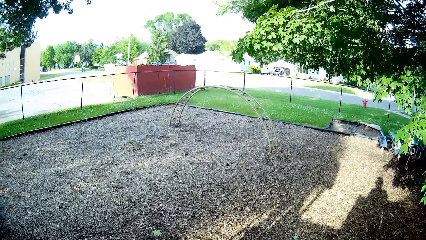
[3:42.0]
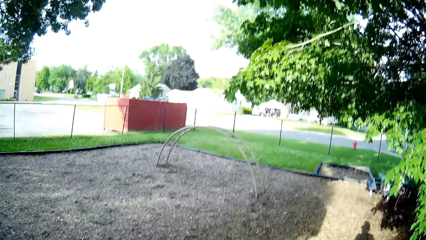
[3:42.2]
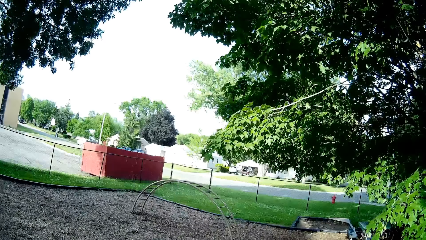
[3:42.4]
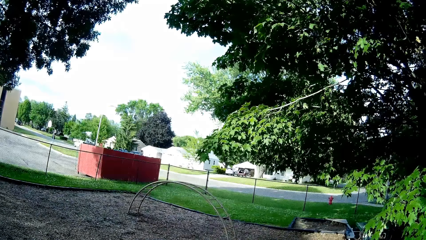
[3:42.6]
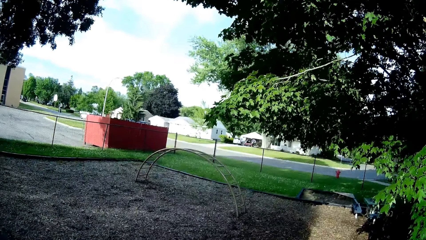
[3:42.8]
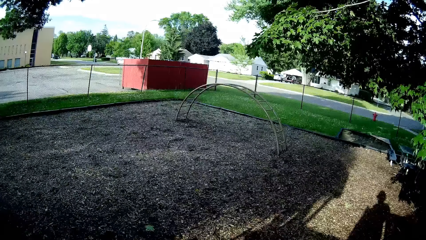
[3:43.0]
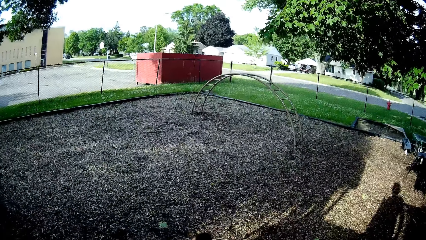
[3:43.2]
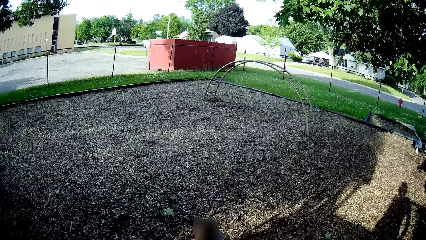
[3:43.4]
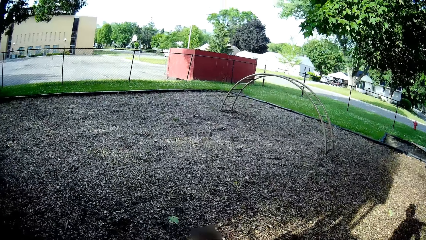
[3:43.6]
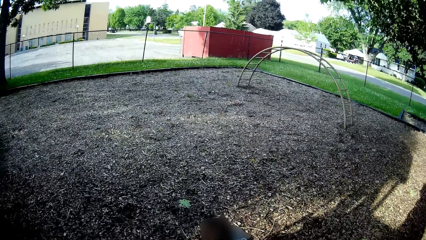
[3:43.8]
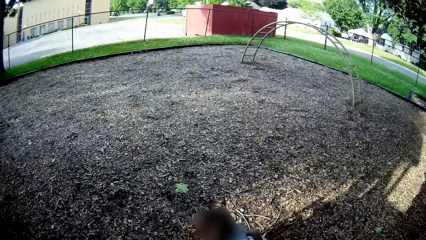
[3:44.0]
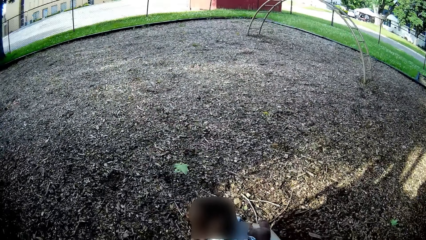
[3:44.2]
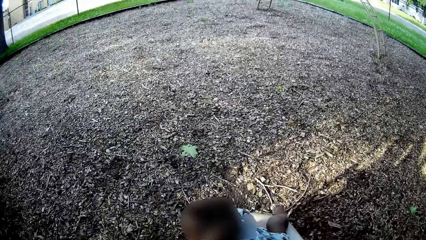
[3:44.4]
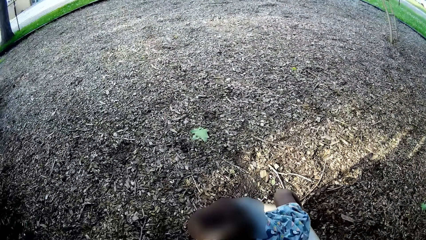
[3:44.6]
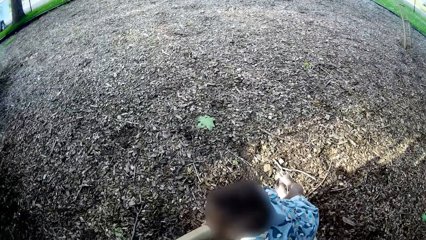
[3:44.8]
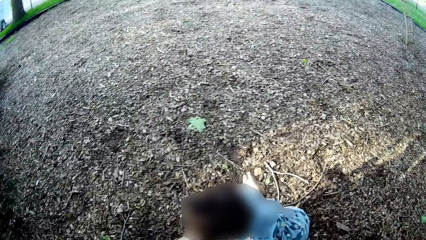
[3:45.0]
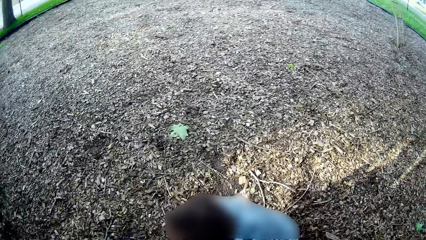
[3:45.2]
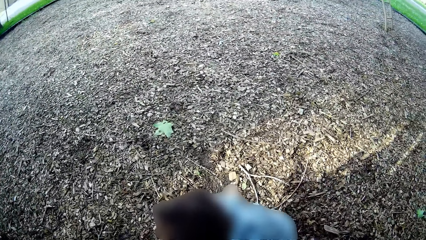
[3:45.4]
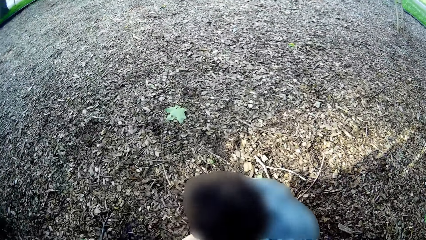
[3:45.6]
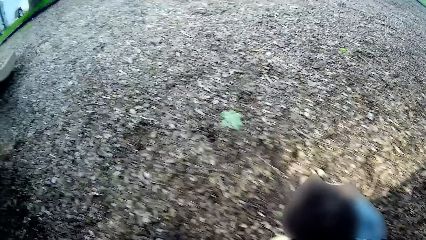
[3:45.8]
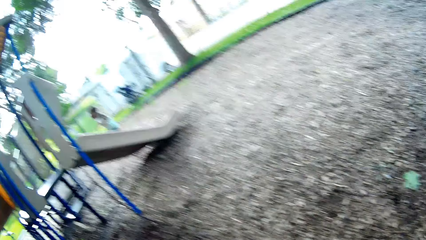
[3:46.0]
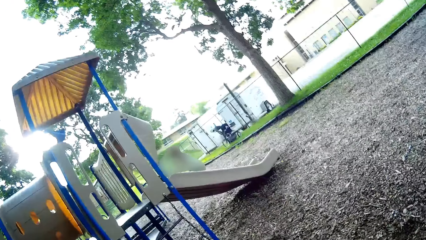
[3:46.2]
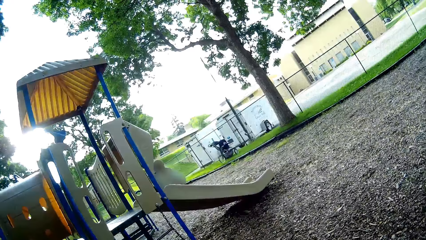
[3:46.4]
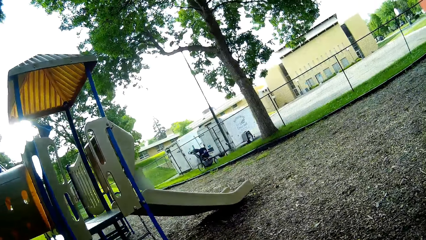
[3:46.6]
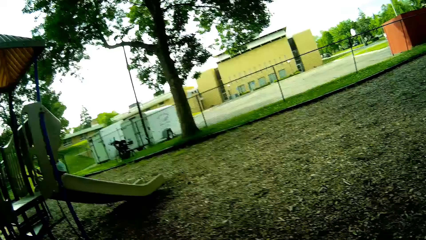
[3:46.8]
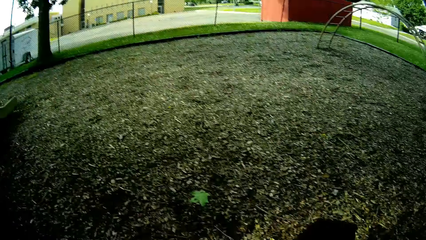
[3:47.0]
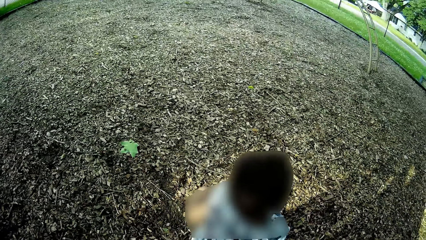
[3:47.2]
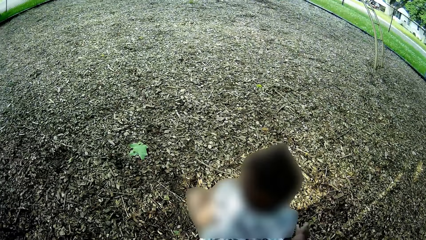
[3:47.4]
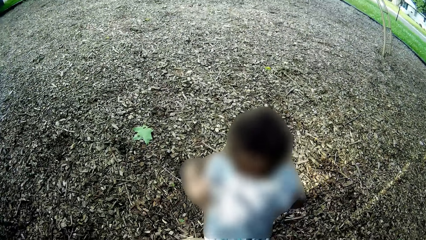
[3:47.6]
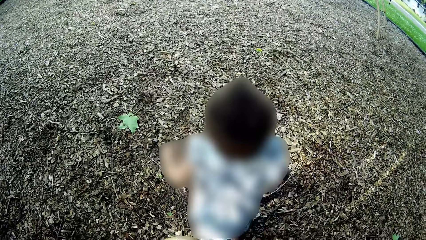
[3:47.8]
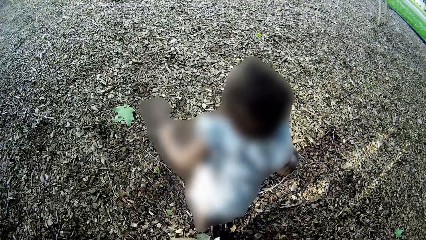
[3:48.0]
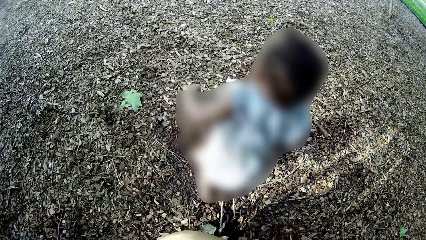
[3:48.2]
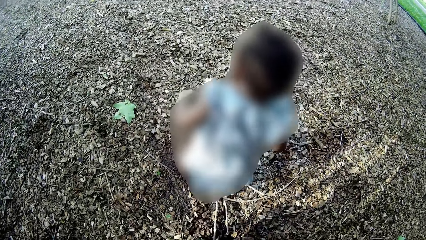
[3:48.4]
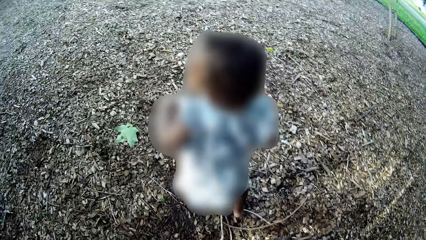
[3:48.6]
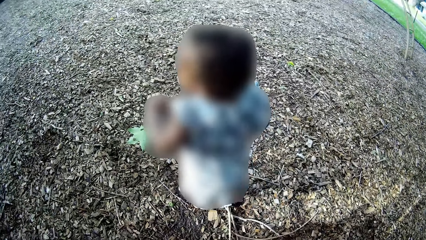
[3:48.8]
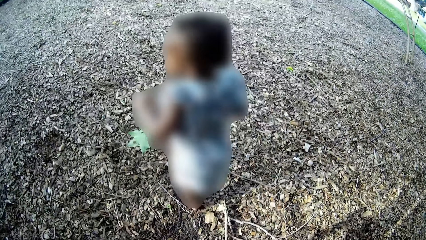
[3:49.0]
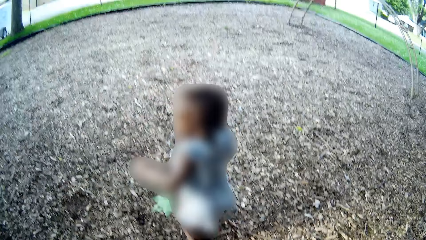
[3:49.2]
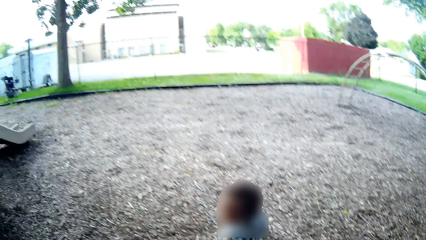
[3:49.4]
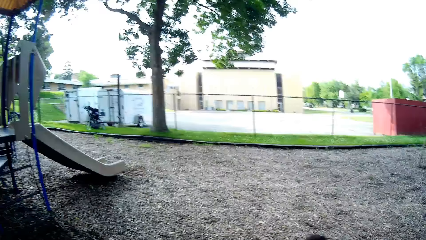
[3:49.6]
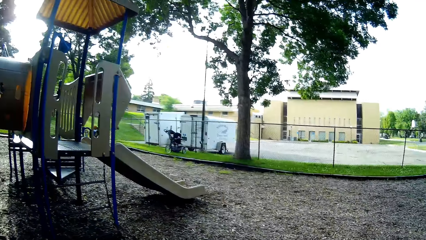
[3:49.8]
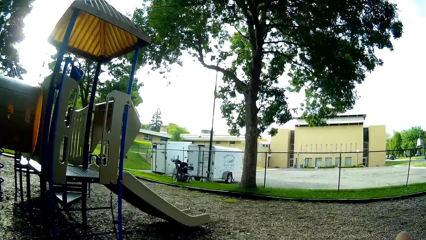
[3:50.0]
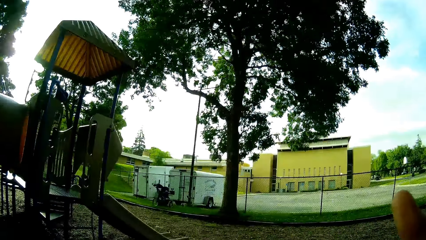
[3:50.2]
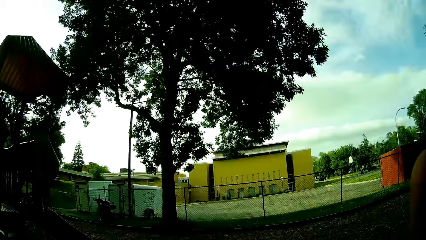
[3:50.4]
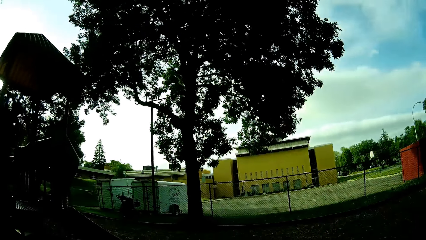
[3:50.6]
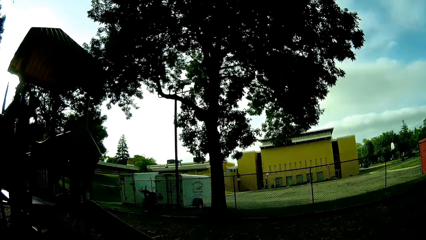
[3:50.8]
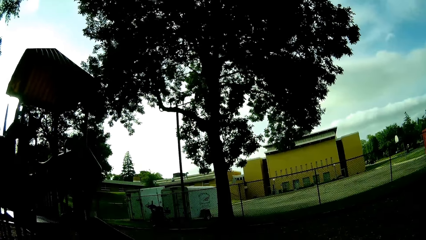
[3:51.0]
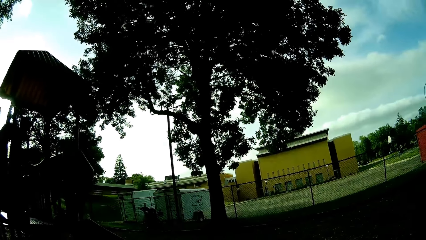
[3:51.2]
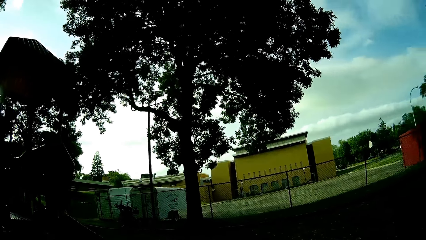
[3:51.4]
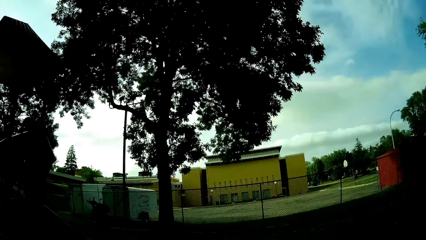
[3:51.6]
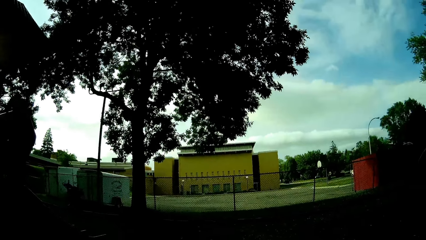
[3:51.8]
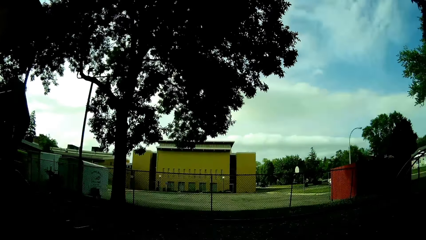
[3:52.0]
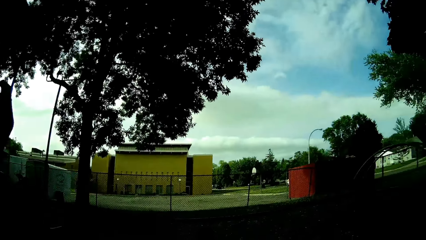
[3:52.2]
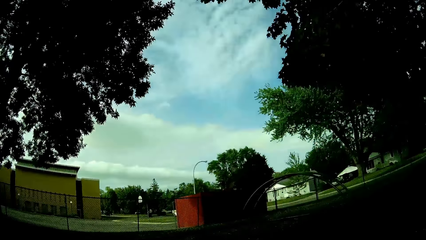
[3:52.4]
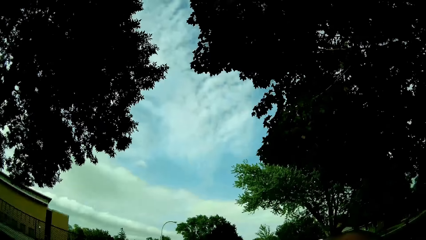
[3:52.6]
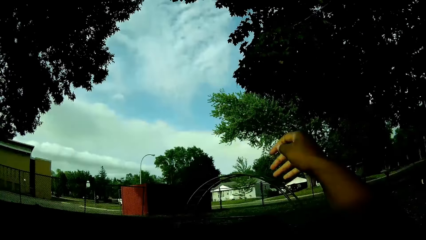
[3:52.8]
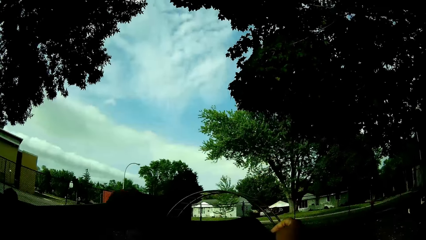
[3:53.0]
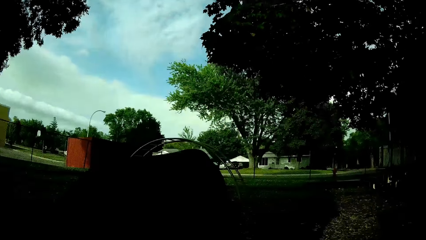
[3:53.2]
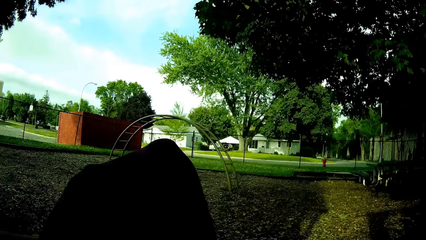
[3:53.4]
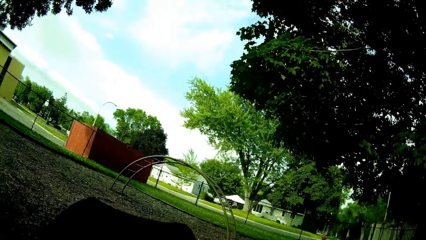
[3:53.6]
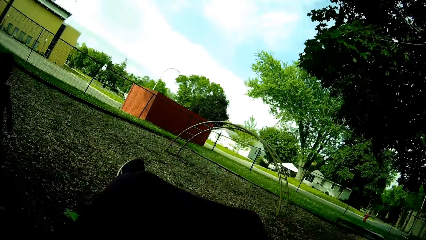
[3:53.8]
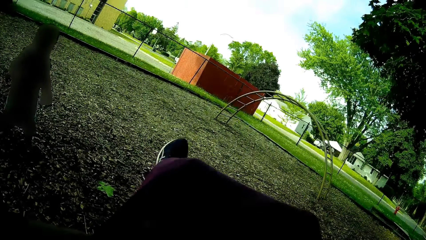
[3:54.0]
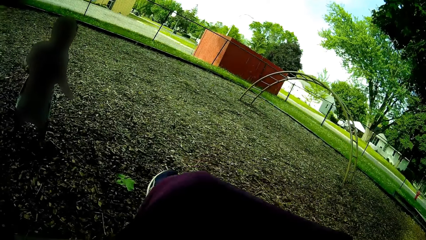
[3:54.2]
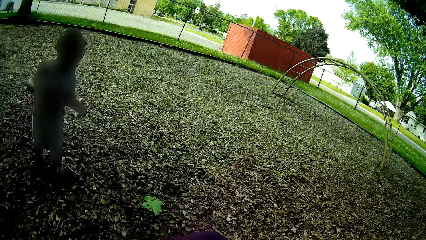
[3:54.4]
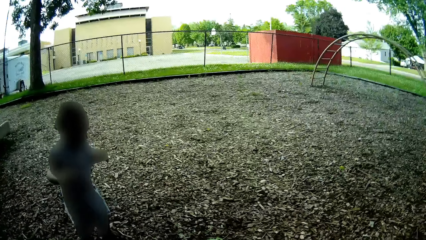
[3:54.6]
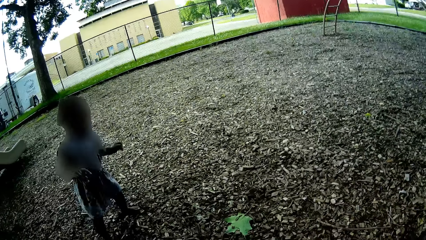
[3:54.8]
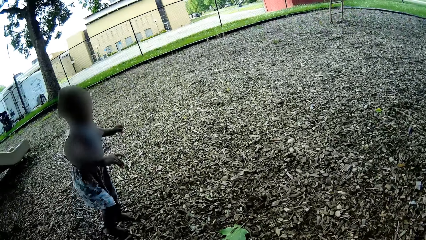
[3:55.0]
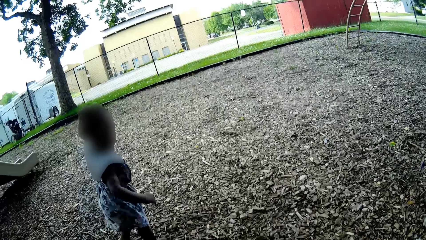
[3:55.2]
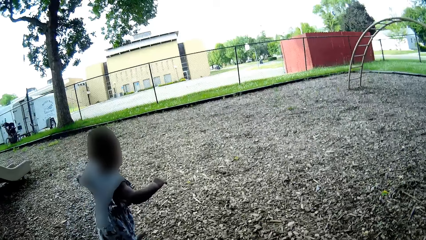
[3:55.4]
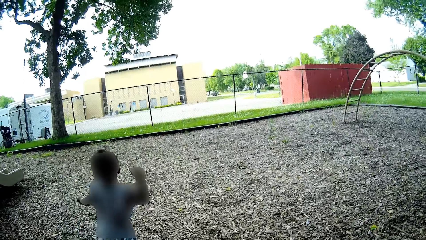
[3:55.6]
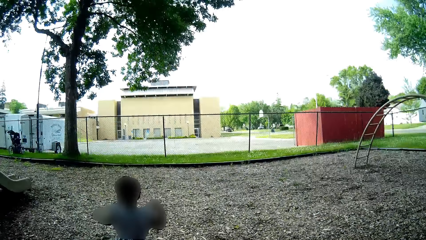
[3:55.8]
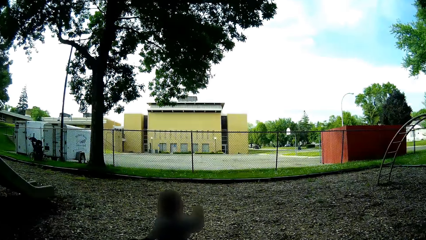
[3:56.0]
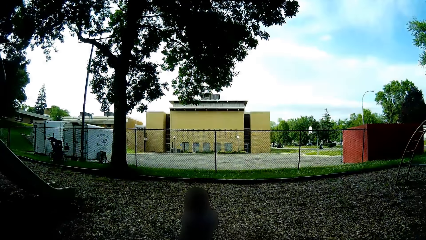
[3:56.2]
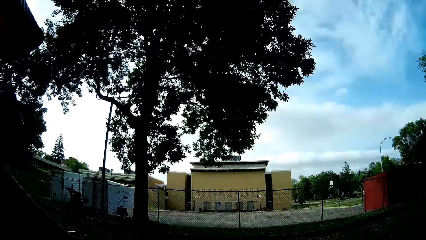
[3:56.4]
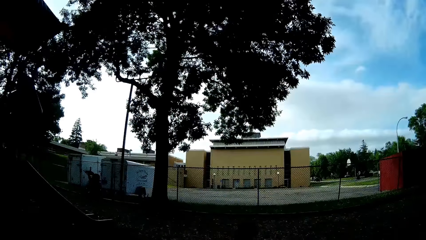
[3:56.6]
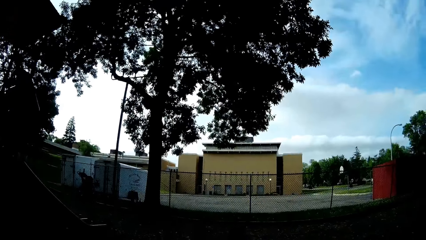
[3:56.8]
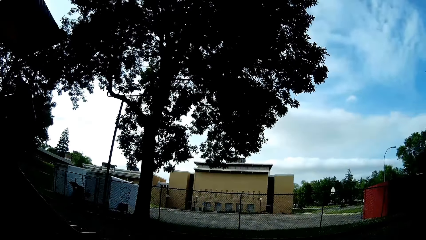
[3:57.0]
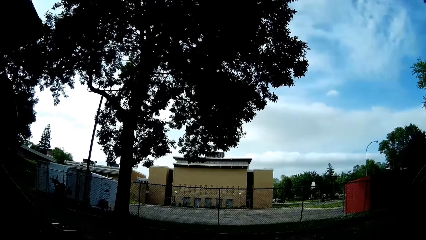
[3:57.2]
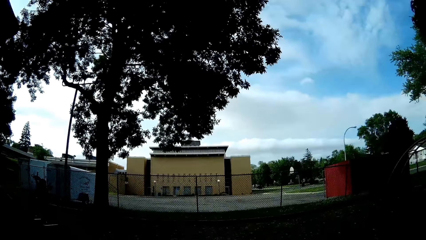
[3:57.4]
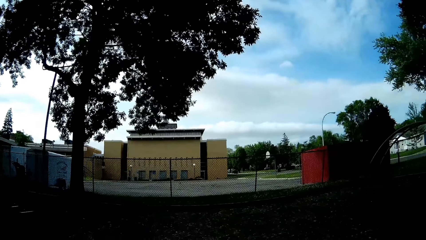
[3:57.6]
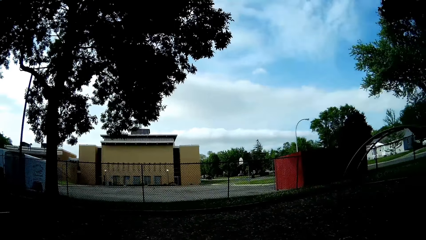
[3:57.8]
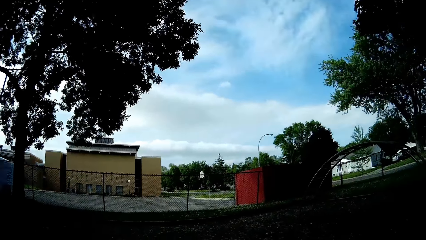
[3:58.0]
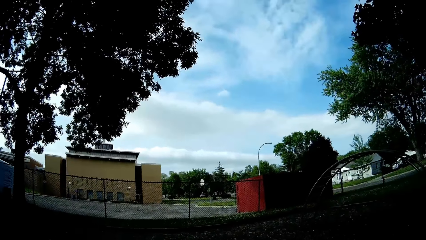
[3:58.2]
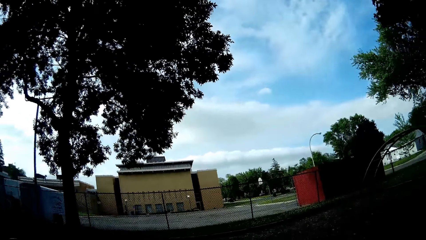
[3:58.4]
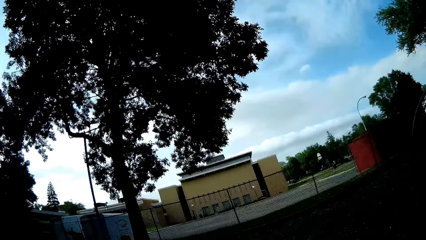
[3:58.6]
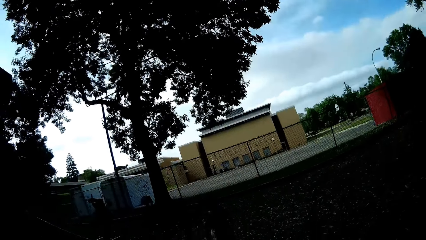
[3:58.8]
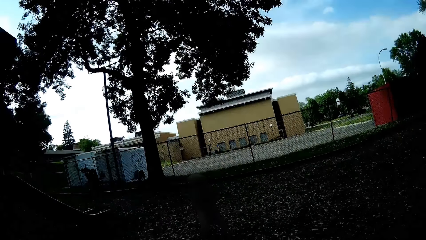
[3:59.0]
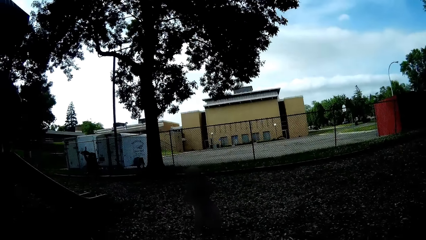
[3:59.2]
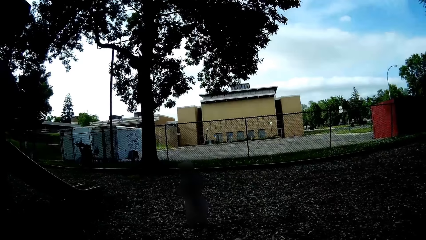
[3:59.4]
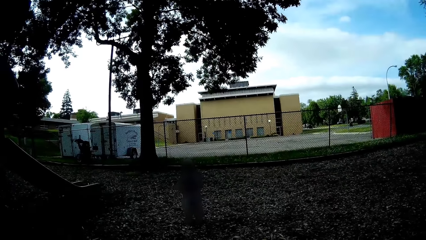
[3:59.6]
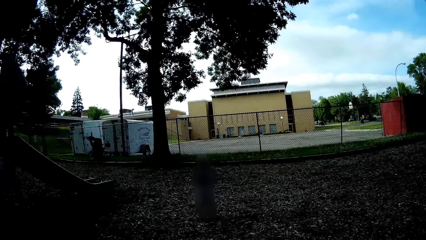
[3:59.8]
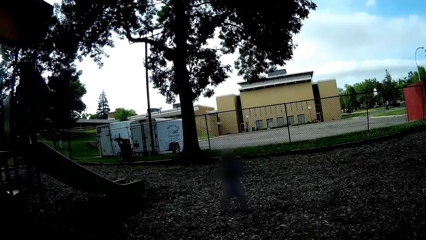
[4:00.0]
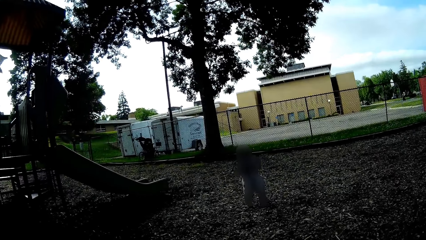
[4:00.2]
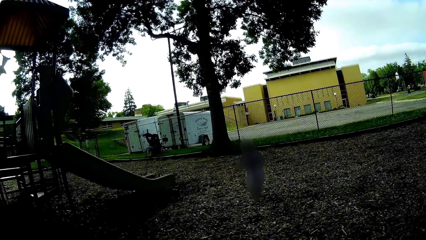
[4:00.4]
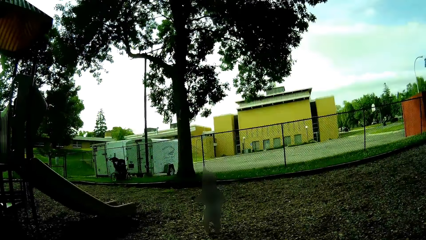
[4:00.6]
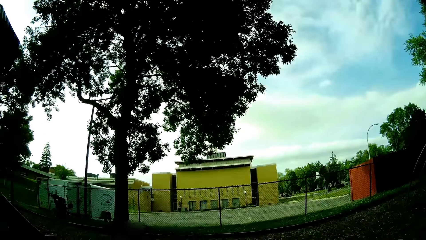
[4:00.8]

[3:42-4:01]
The camera wearer slides down the ramp on the slide. They look around the area. The boy climbs up the left ramp of the slide. The girl walks on the field.
